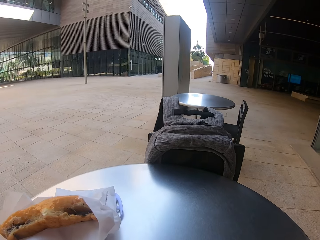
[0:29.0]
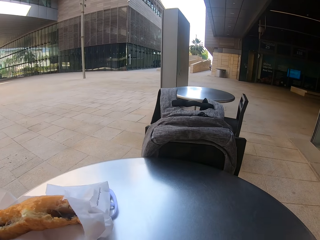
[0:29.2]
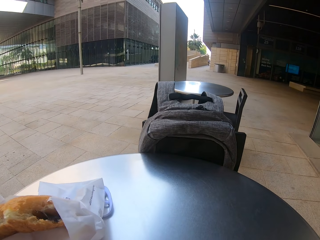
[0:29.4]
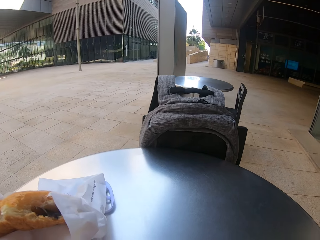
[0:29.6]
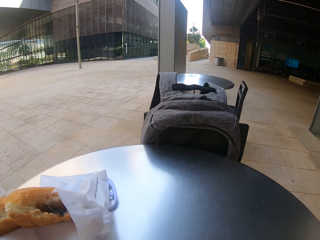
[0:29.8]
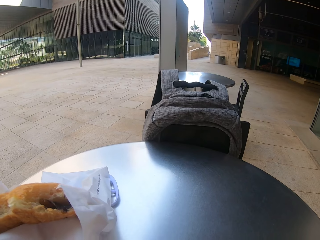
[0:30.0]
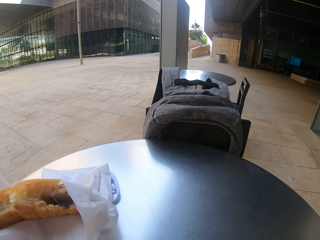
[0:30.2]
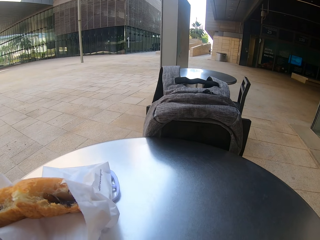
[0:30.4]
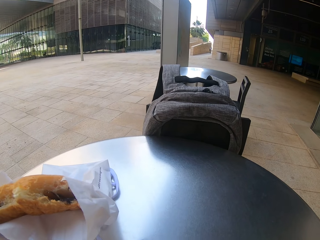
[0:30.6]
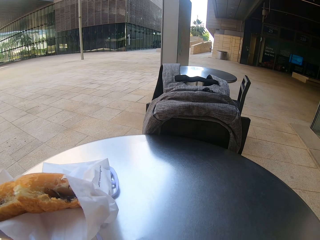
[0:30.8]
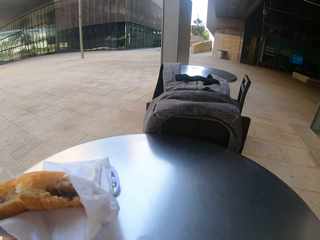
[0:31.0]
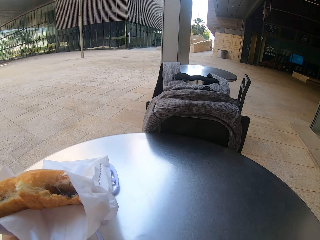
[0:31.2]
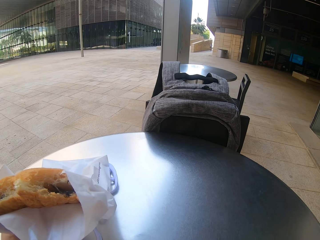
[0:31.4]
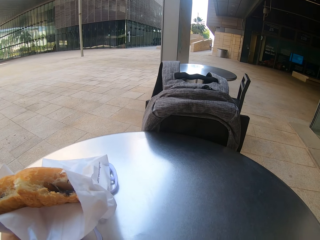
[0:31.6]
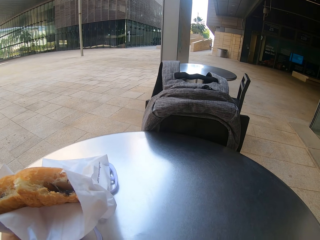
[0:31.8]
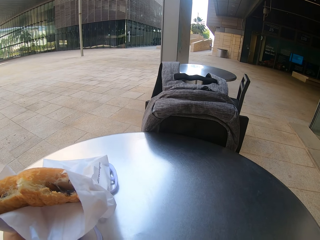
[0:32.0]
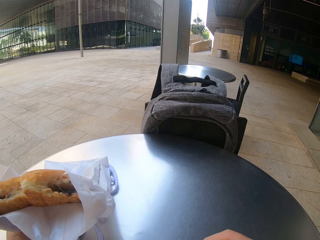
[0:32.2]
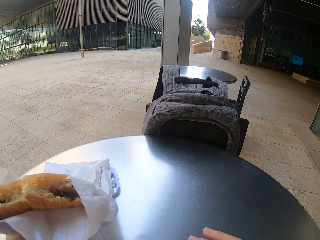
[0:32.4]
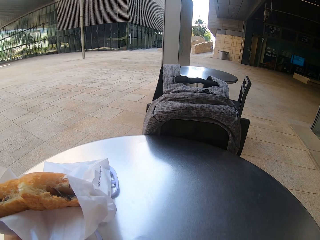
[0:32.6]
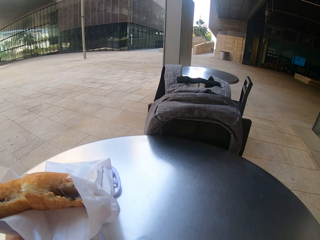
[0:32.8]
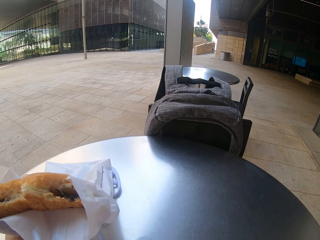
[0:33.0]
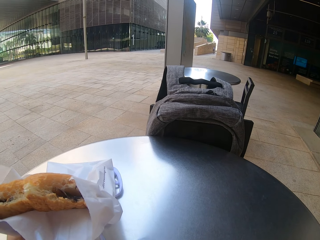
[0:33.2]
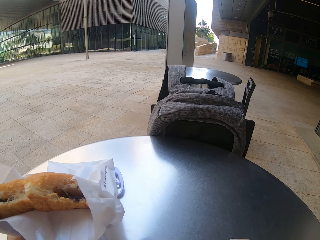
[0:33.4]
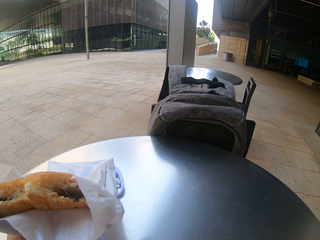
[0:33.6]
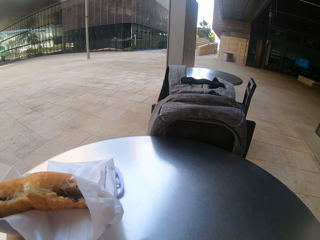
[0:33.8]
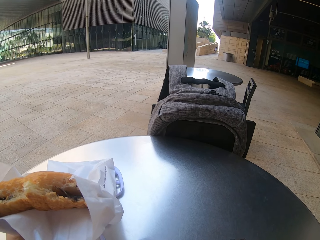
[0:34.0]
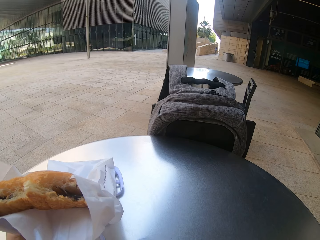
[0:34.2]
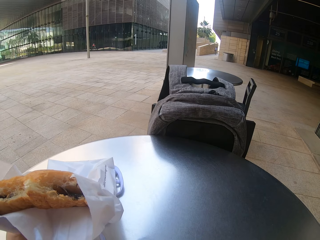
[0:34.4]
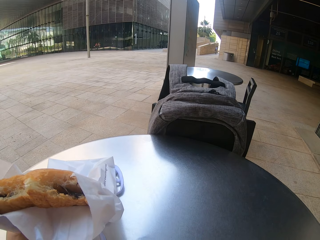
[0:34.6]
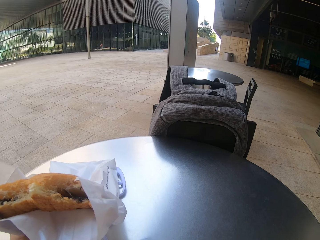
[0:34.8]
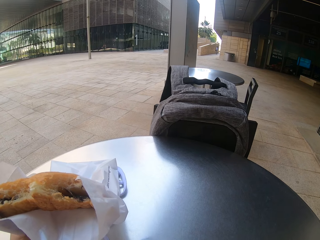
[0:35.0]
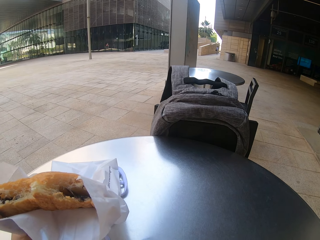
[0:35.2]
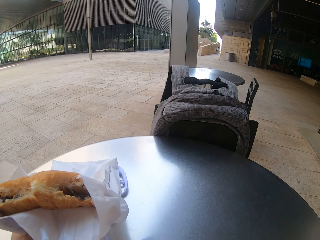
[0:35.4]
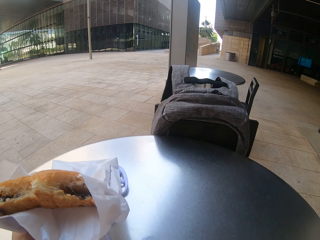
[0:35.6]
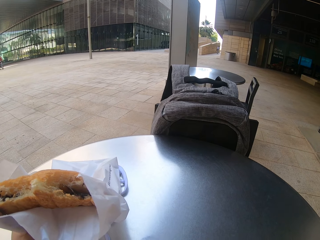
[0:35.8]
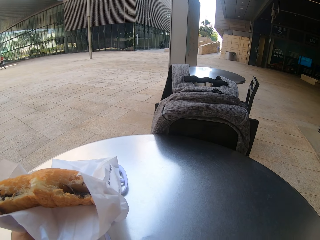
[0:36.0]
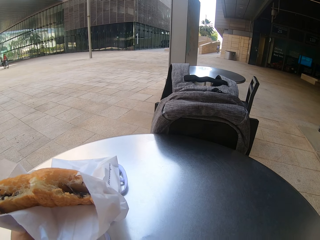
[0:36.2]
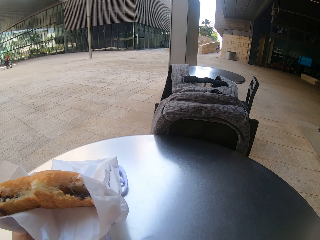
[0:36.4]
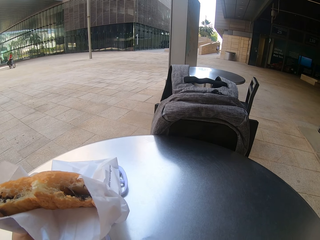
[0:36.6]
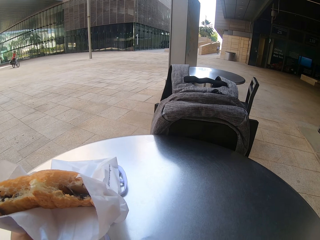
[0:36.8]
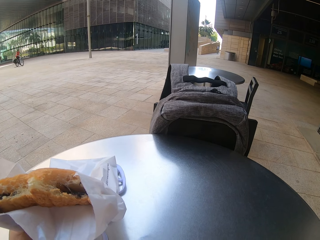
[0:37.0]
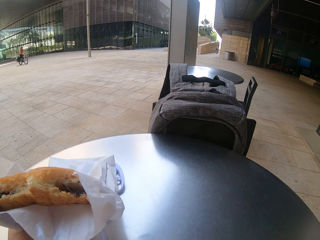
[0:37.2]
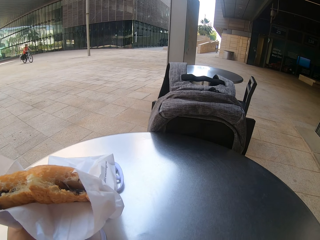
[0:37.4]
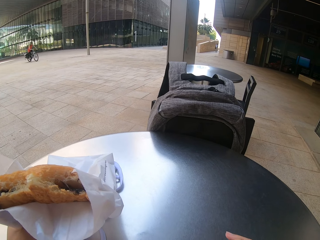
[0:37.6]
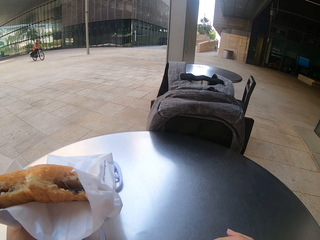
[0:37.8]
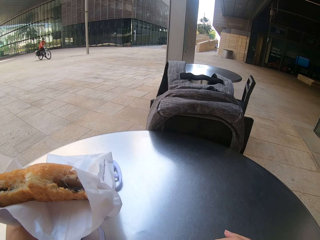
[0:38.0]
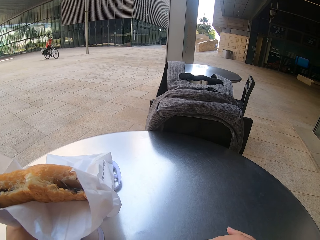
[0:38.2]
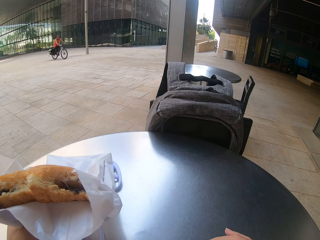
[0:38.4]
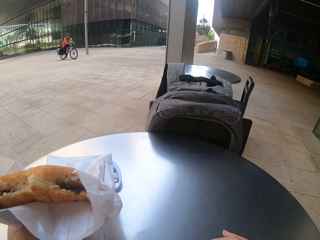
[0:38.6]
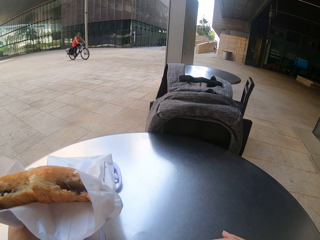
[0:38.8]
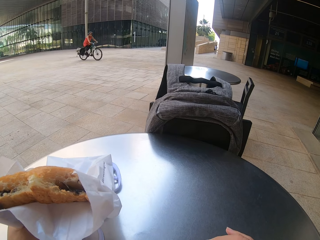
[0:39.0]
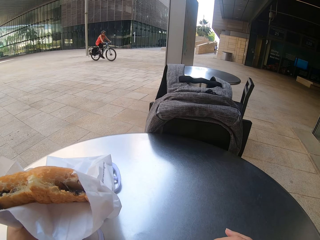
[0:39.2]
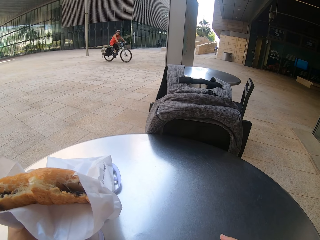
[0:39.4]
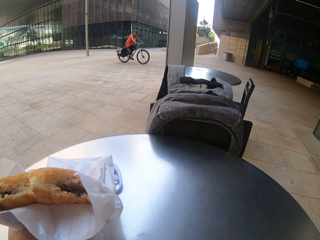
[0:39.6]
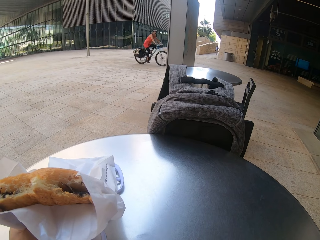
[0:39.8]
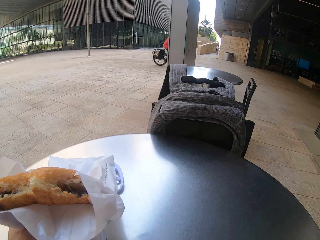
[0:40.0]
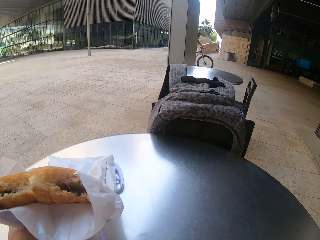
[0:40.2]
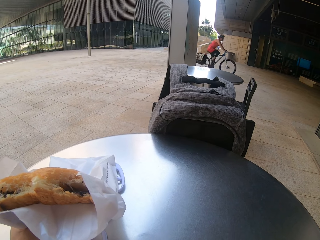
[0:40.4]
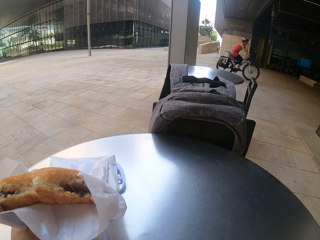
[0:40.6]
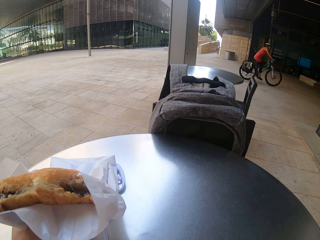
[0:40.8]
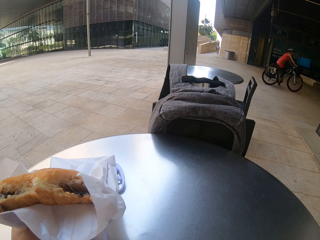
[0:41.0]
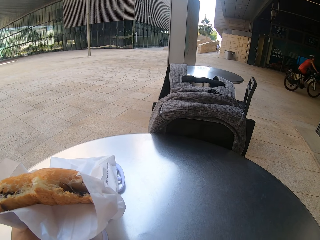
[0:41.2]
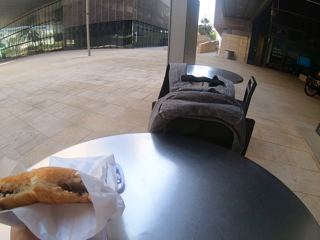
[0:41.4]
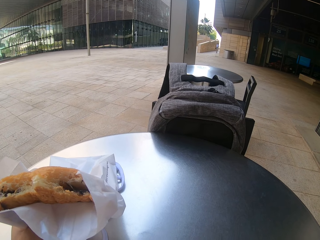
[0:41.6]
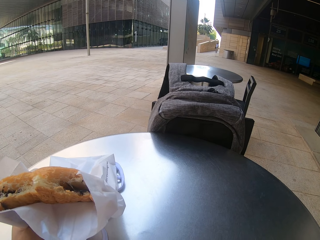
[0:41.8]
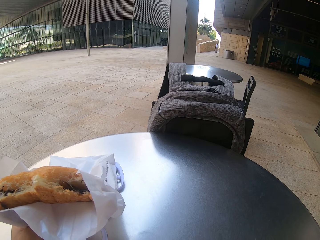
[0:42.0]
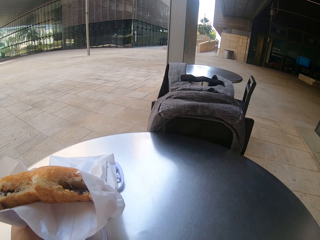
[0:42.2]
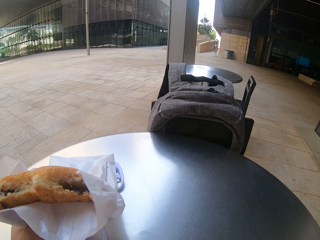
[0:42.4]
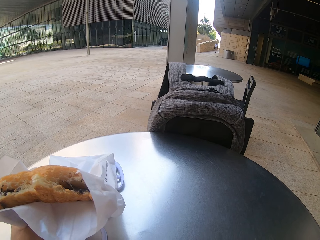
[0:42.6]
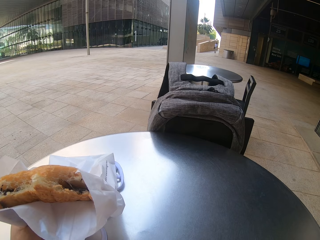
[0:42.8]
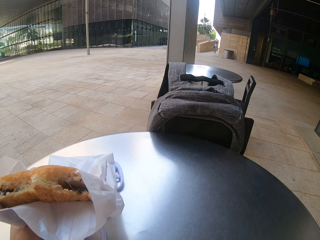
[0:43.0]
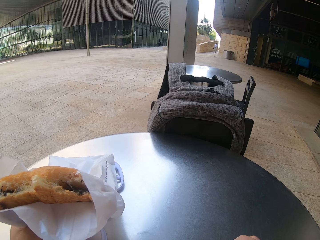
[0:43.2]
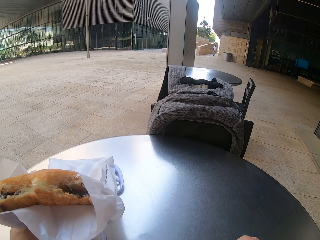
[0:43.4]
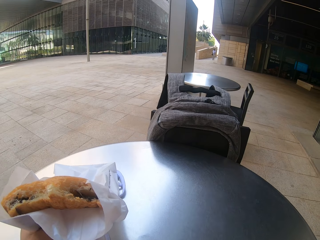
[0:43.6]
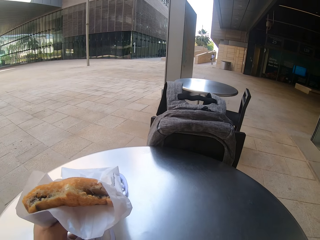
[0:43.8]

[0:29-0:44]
The camera wearer holds something in the left hand. A lady cycles a bicycle in an open space.

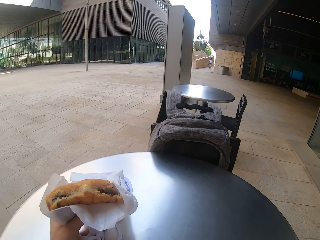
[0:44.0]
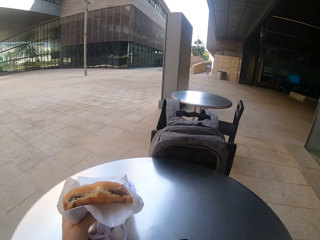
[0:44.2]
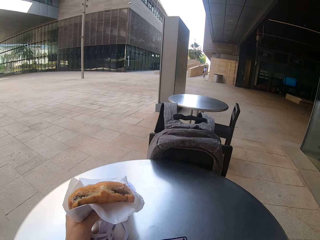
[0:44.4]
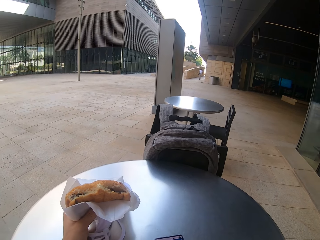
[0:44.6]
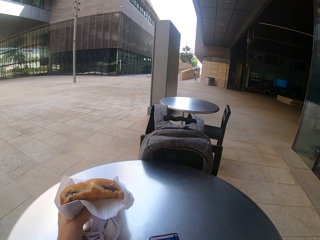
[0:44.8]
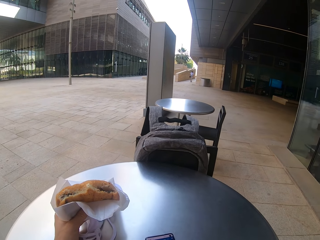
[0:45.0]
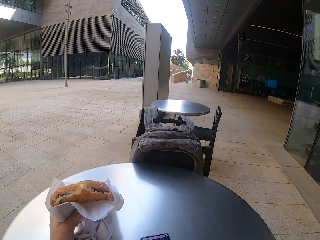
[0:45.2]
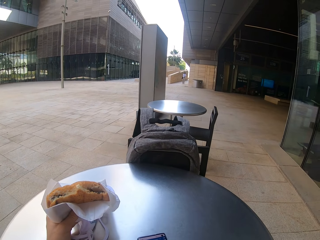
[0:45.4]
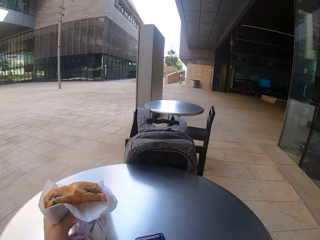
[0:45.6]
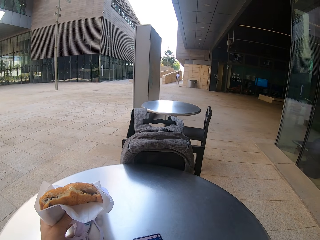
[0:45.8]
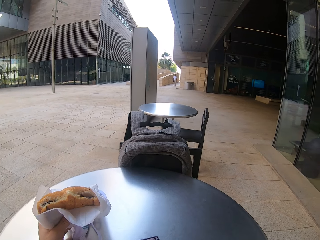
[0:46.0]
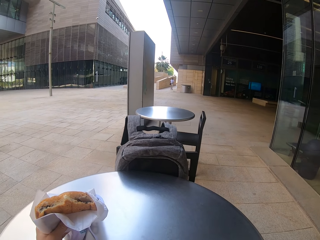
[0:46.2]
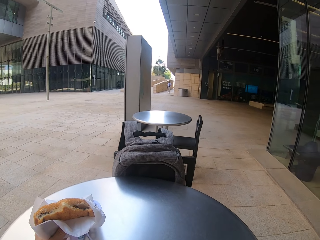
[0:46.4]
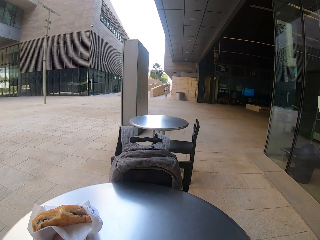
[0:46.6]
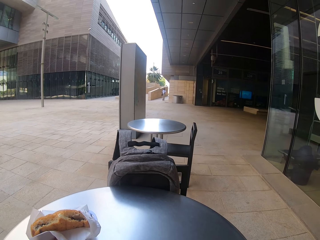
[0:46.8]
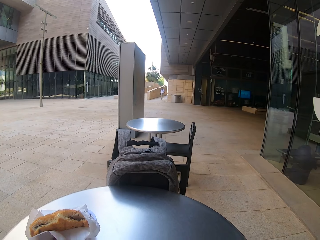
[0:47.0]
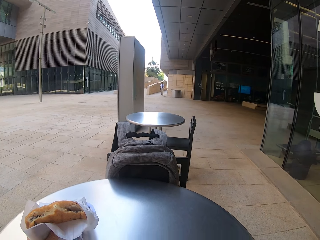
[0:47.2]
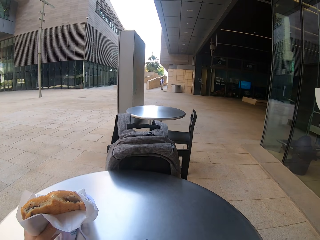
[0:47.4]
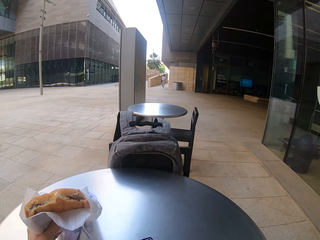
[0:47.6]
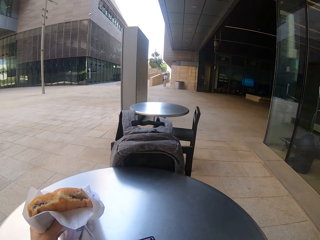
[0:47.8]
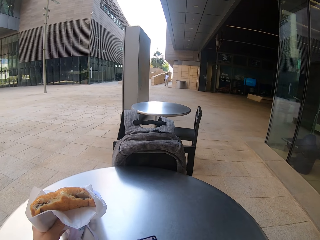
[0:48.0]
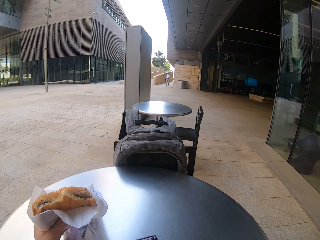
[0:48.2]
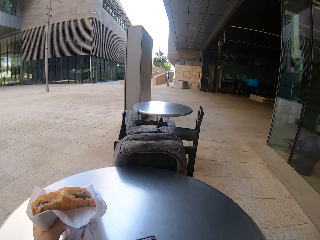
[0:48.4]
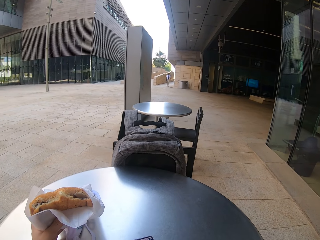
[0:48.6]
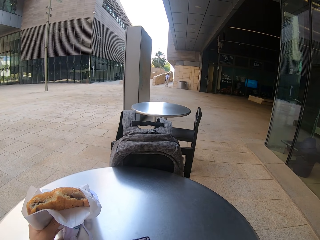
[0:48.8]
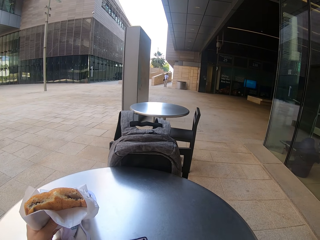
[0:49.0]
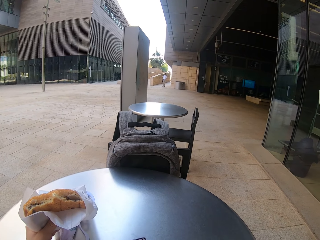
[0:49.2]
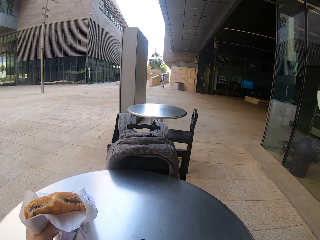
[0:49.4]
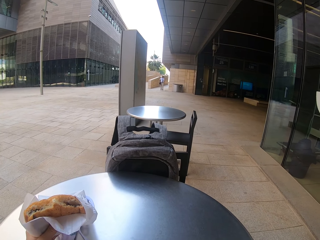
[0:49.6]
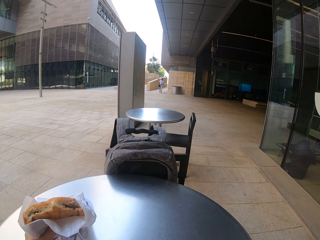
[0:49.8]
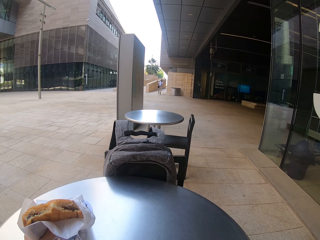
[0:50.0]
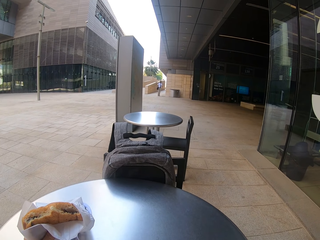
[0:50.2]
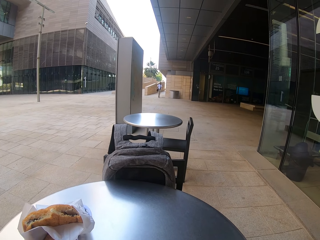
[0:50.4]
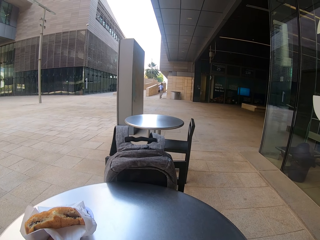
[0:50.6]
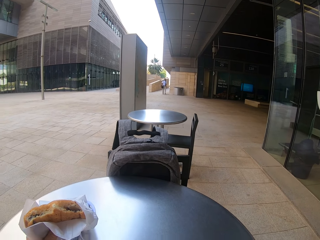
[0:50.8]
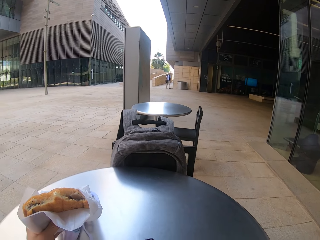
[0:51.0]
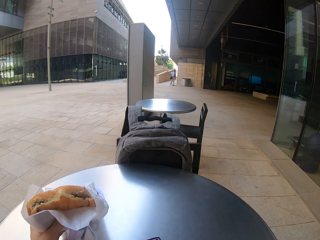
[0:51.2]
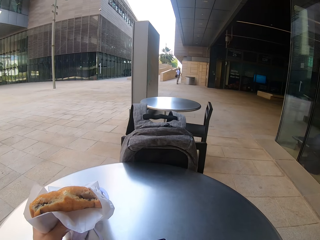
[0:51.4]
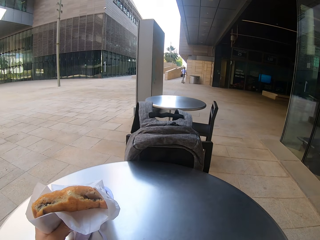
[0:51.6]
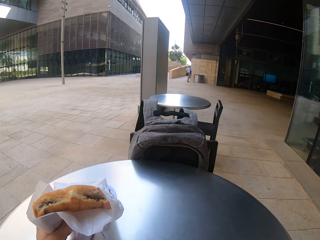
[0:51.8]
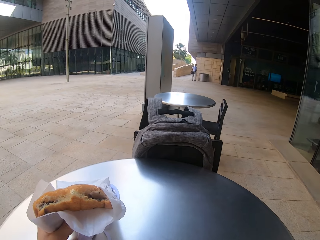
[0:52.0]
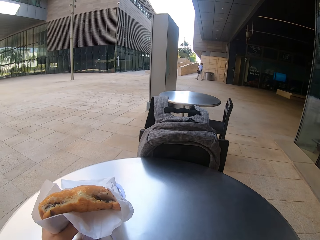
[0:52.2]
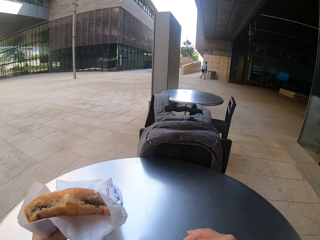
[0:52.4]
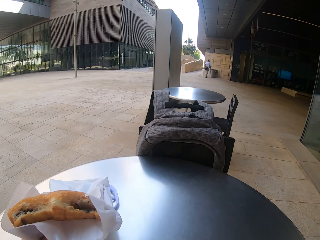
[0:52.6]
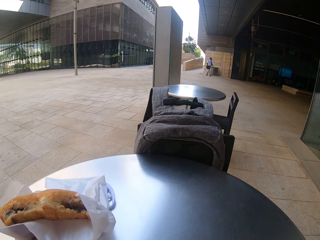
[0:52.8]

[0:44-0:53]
The camera wearer checks the phone.
